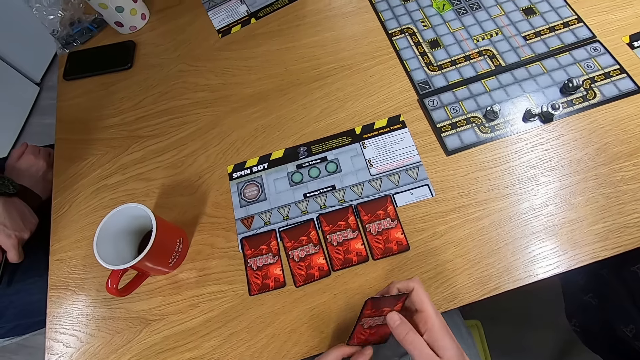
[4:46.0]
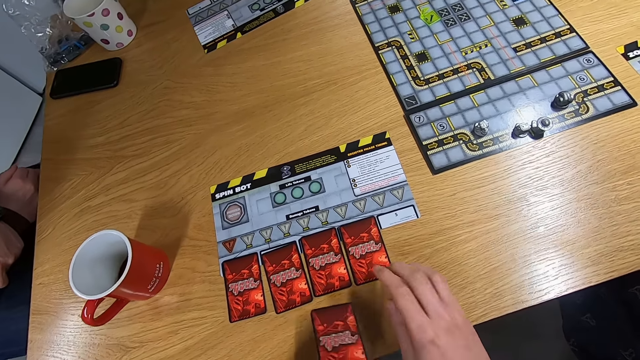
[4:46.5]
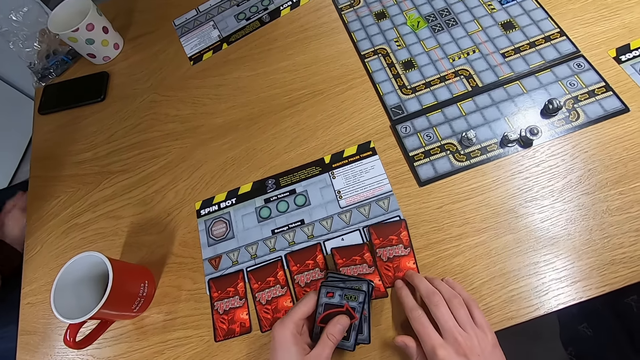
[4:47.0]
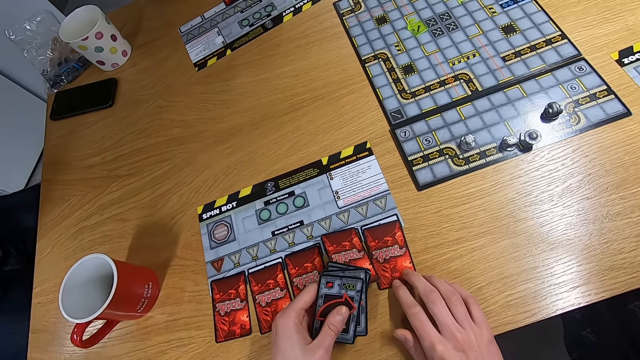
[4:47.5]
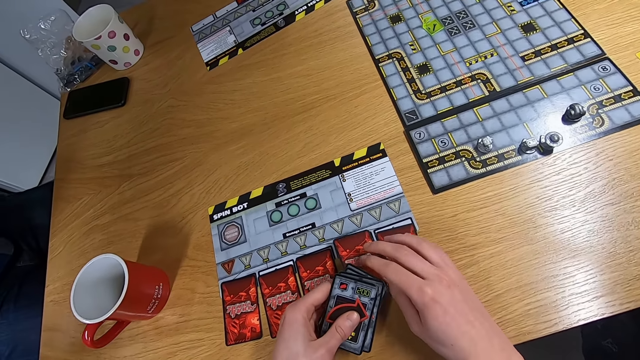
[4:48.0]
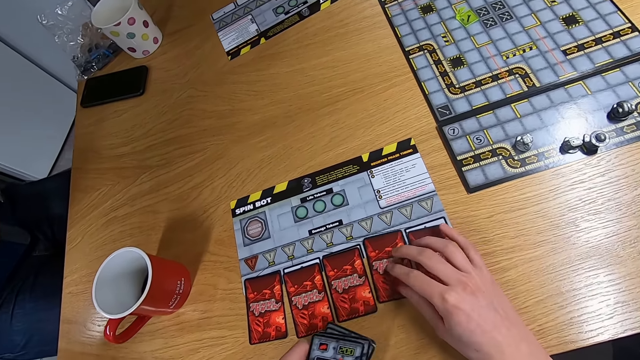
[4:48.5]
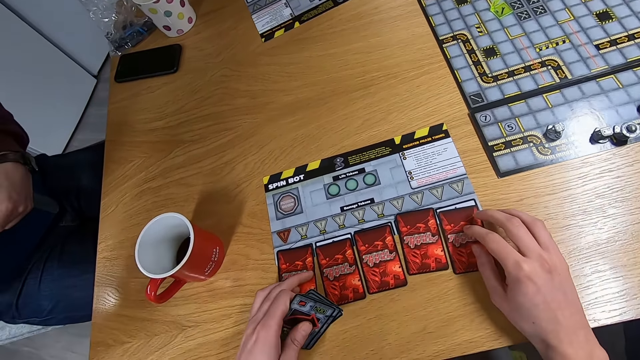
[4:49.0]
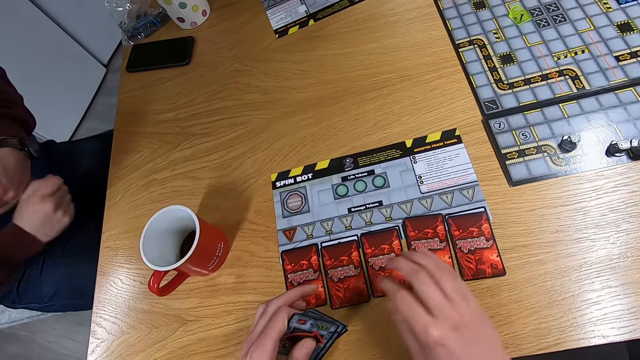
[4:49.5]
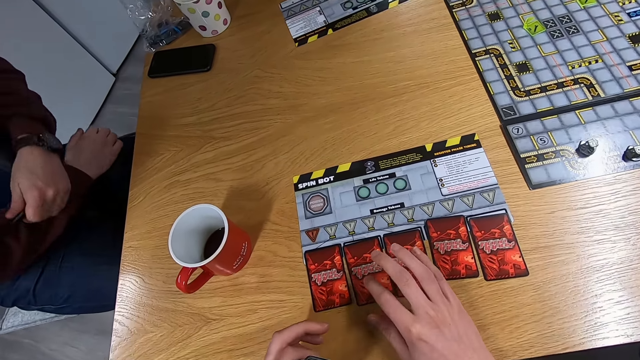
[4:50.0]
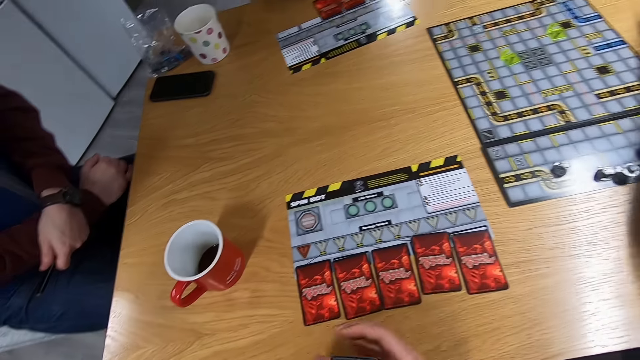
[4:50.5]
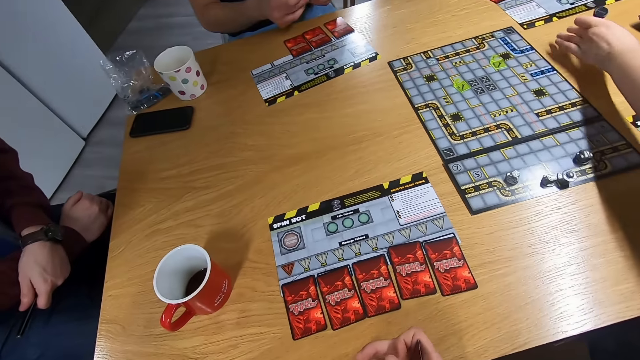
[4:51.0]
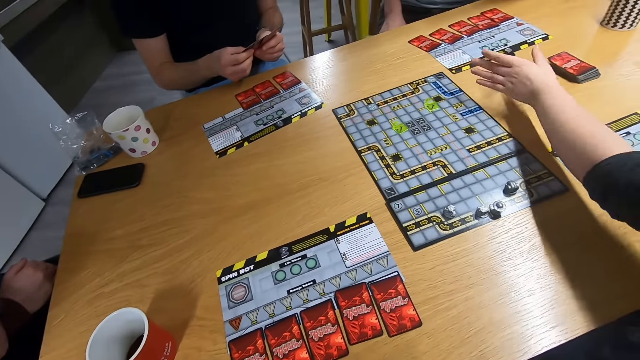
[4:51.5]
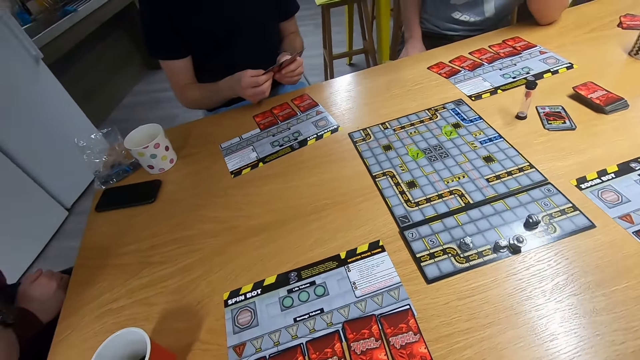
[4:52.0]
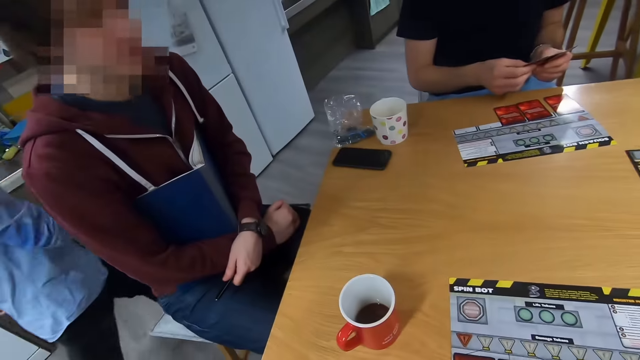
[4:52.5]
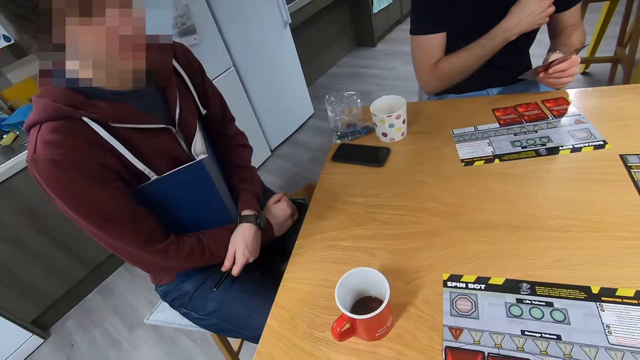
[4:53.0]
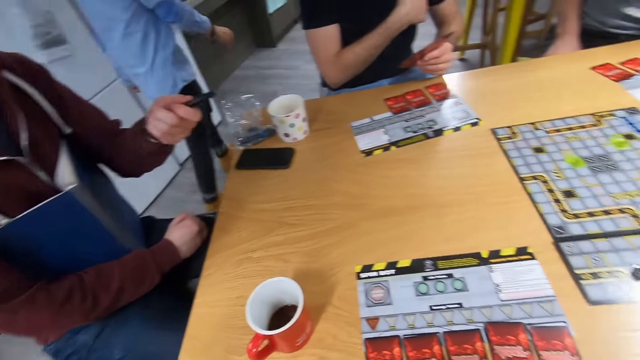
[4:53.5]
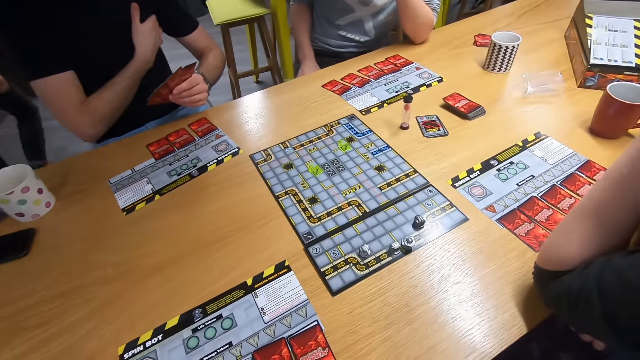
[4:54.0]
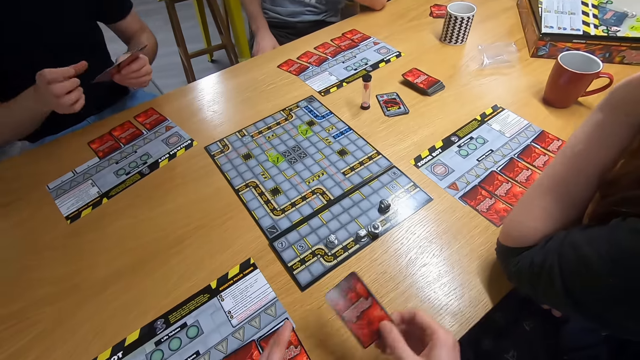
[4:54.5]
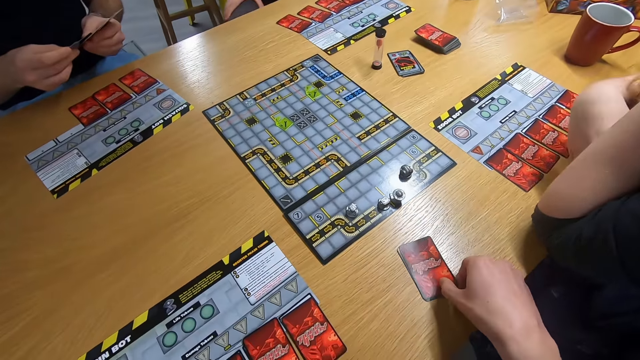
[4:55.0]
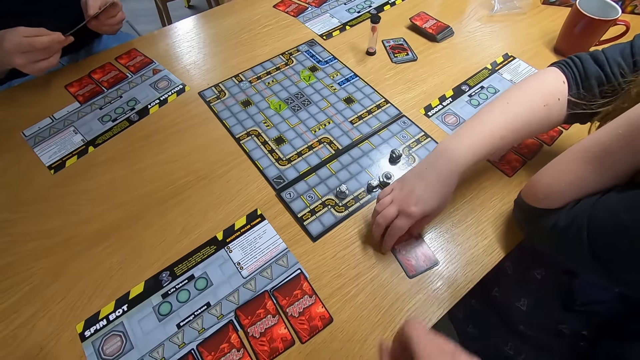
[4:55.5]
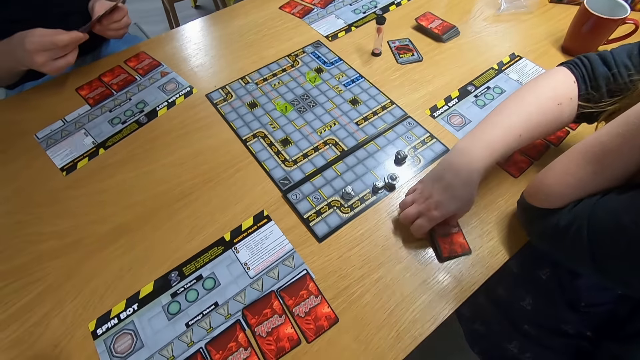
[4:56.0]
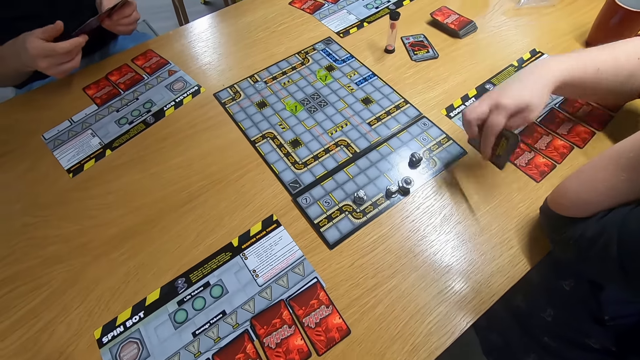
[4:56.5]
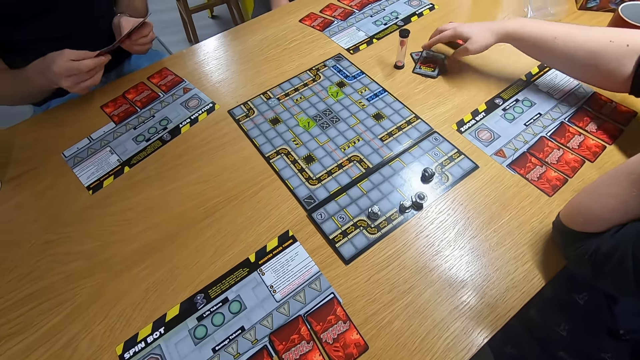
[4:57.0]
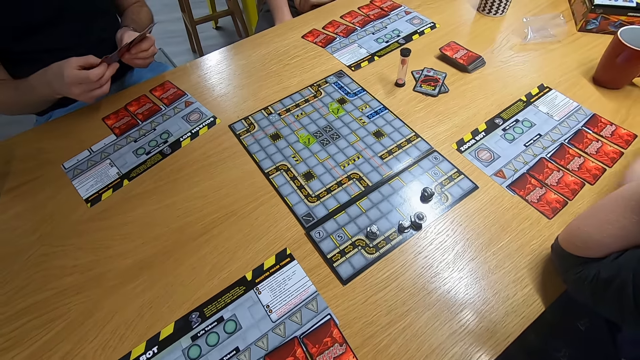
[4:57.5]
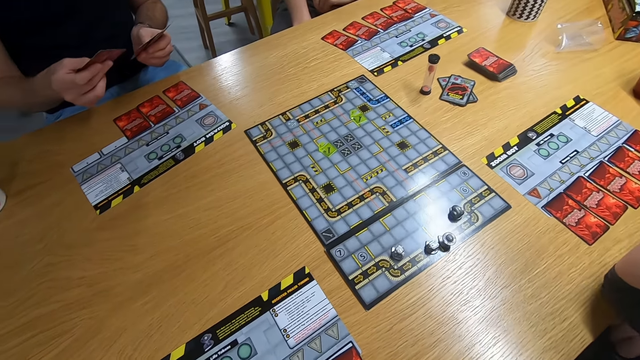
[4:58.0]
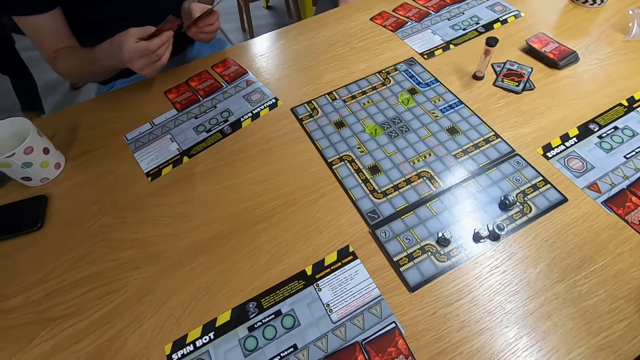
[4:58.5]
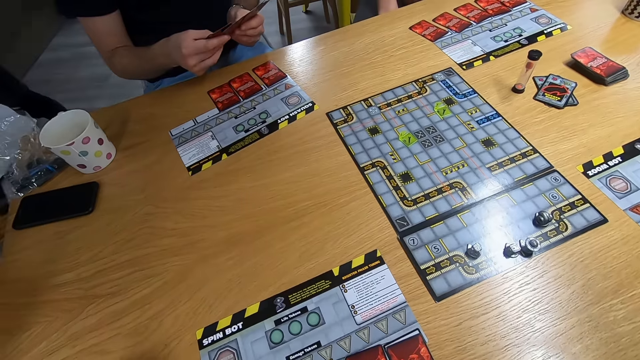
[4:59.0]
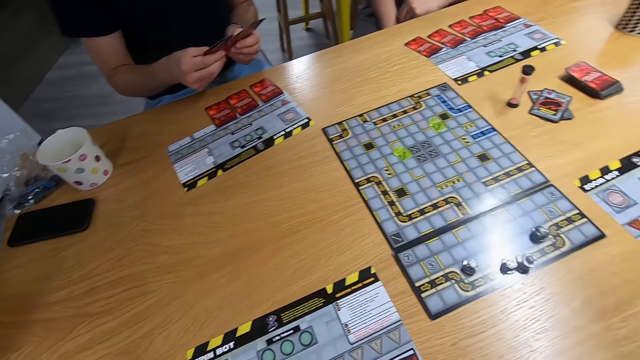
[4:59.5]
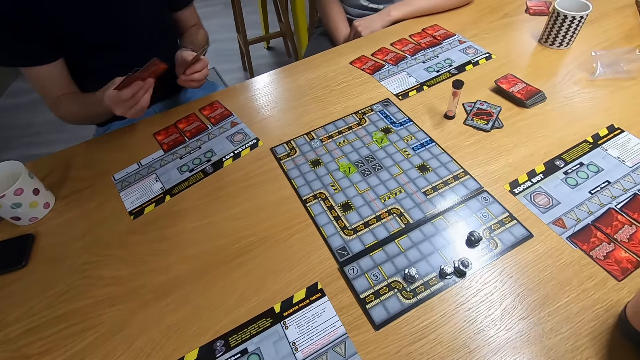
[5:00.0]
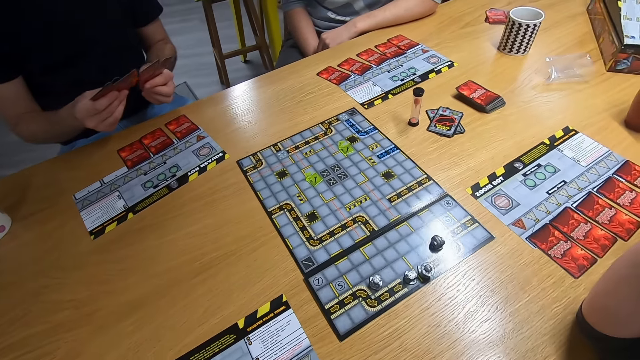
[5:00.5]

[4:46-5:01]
The camera wearer swings the right hand. They move the card with the right hand. They drop the card on the desk. They touch the cards with both hands. A man swings the right hand. A lady swings the left hand. The lady turns something with the left hand. The camera wearer stares at the man. They stare at the board game. They drop the card on the desk. Another man picks up the card with the right hand. The other man shuffles the cards with both hands.

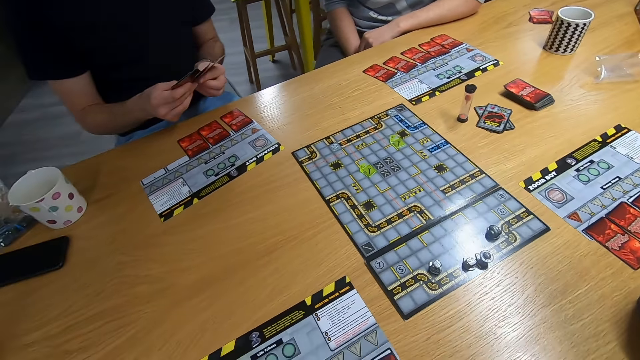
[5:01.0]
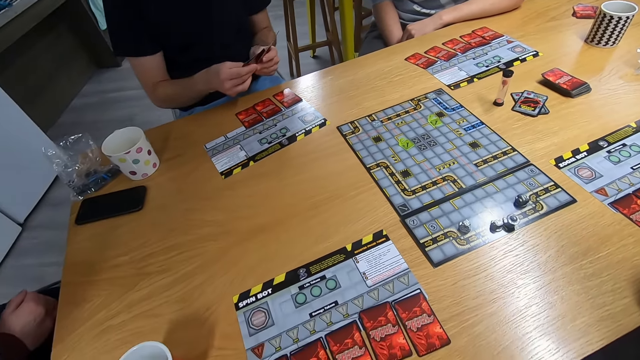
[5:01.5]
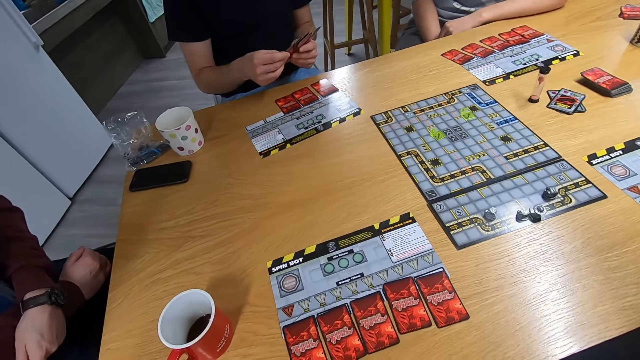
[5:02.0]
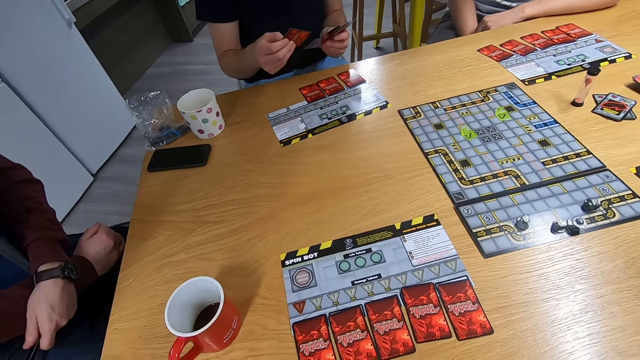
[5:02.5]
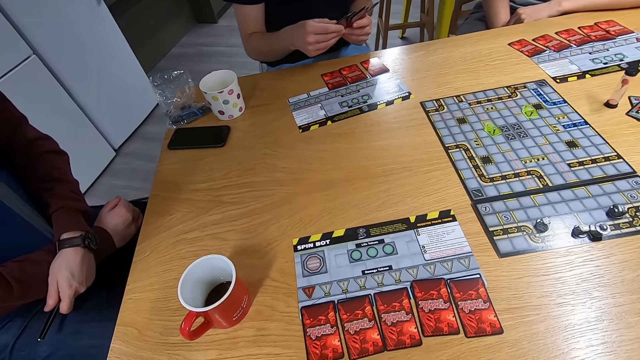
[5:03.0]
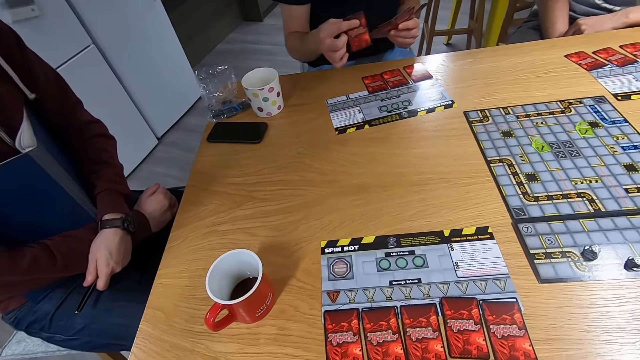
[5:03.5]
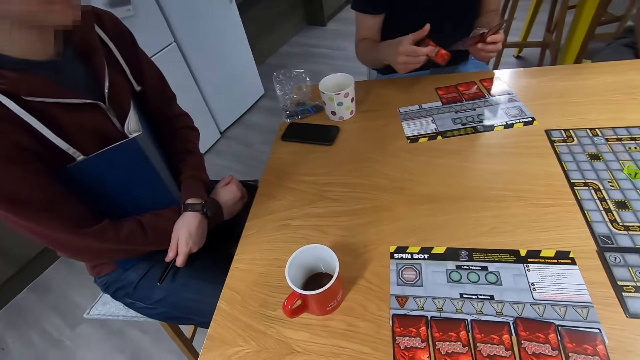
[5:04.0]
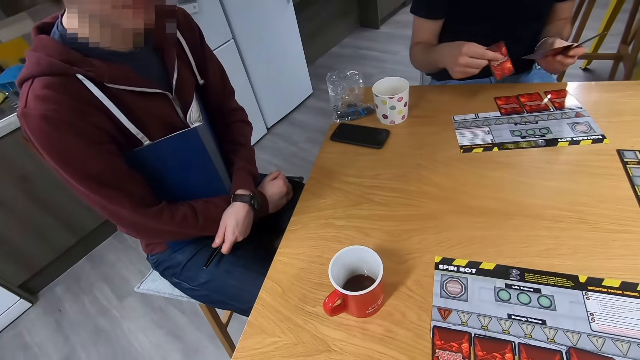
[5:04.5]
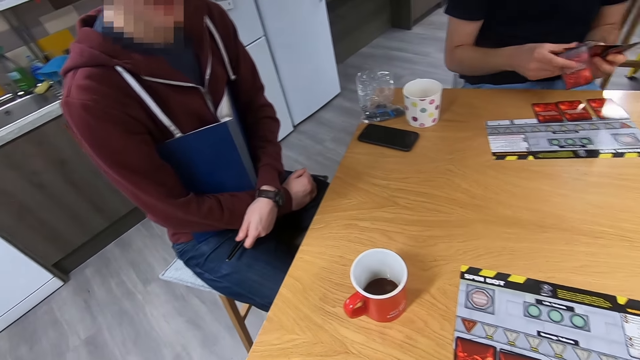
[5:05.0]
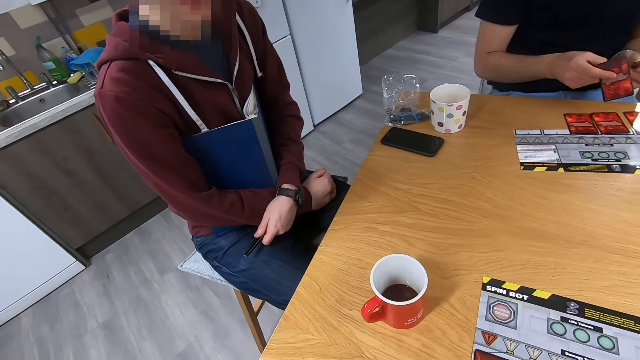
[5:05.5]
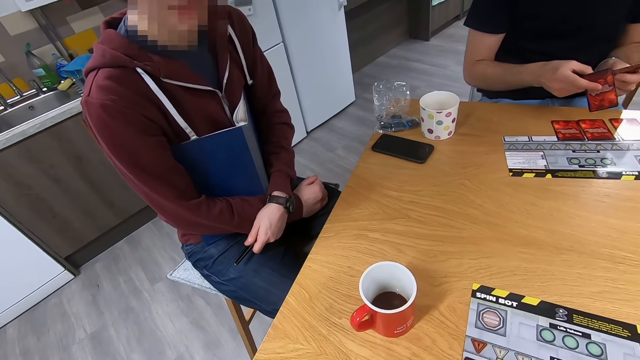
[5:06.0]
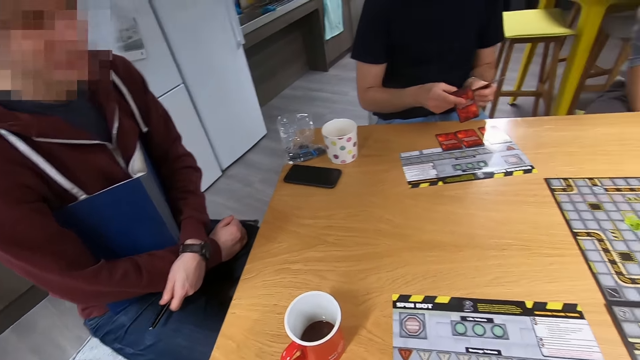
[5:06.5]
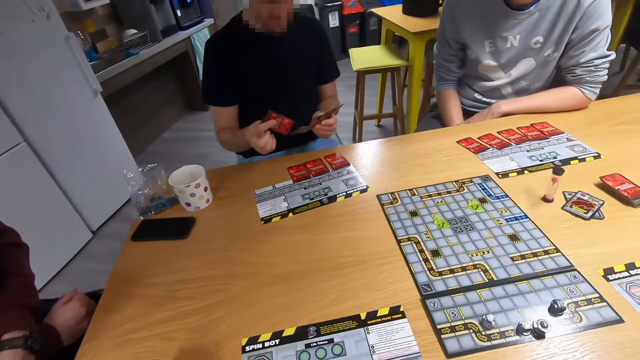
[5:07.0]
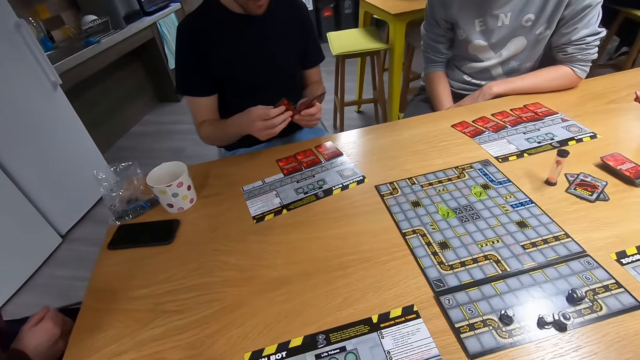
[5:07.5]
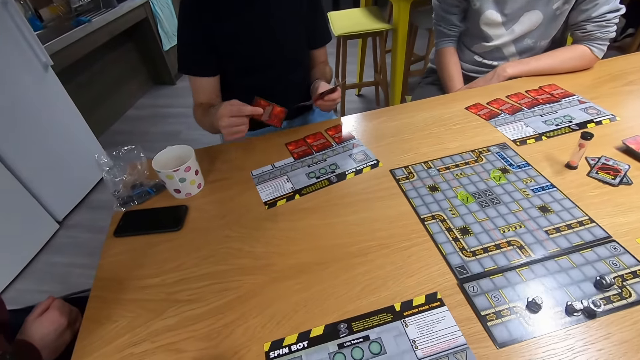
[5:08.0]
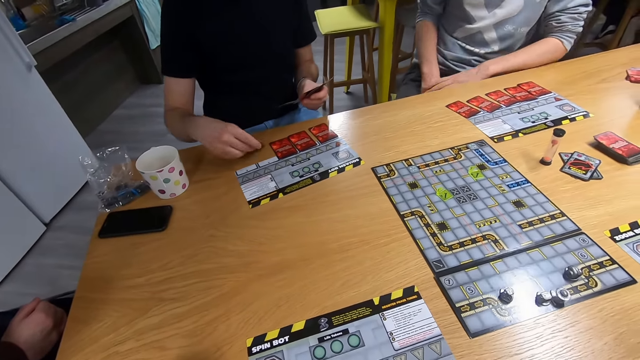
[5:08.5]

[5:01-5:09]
The camera wearer stares at the man. They stare at the board game.
